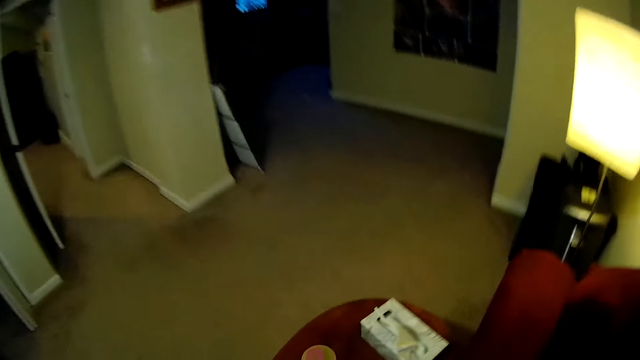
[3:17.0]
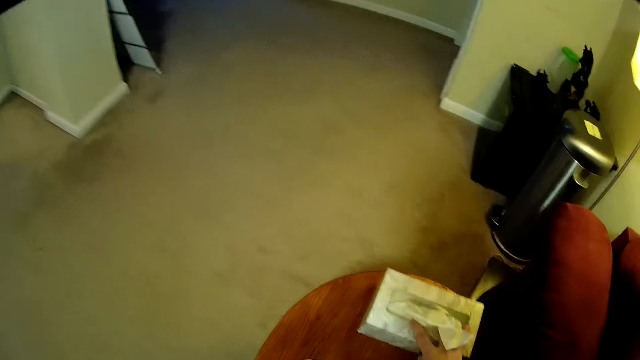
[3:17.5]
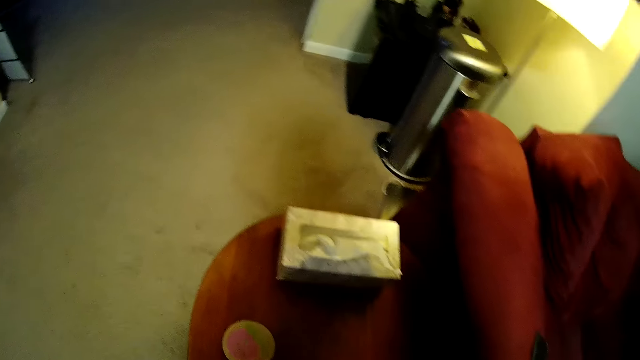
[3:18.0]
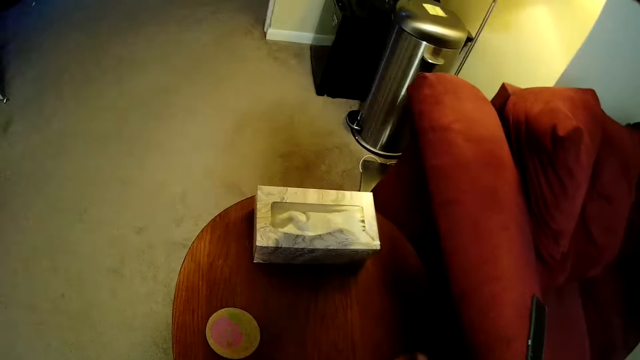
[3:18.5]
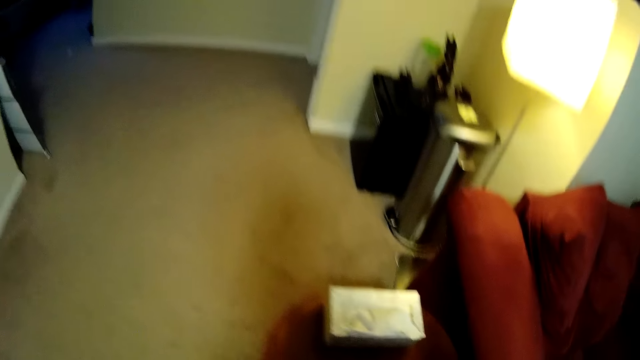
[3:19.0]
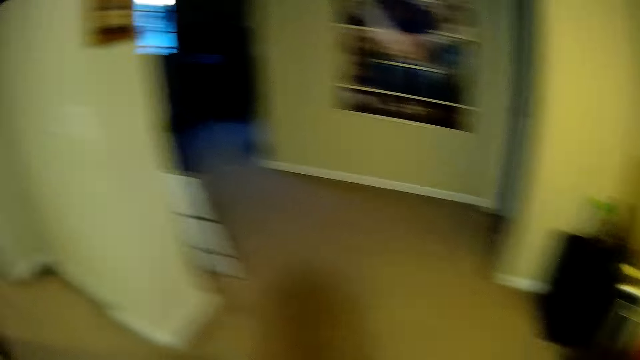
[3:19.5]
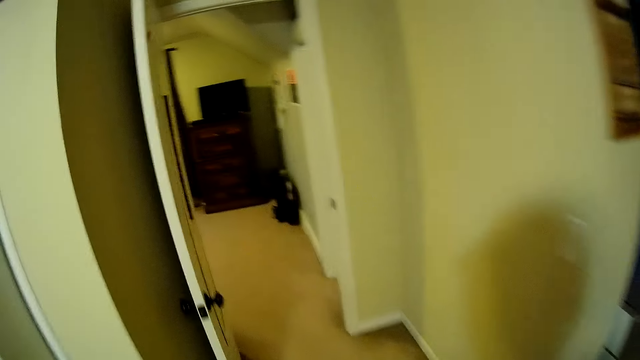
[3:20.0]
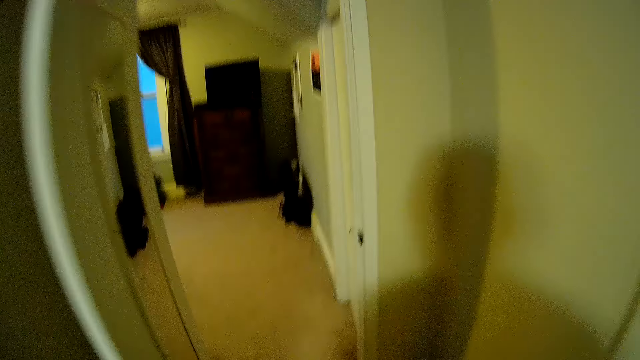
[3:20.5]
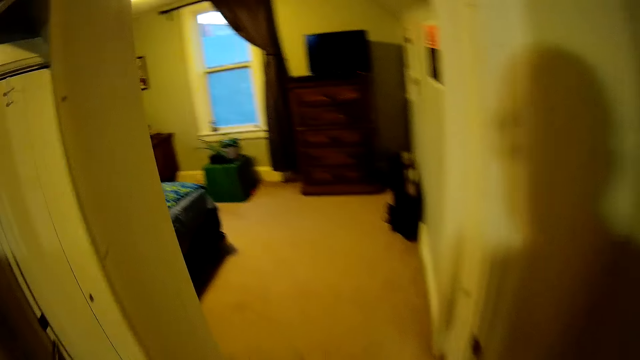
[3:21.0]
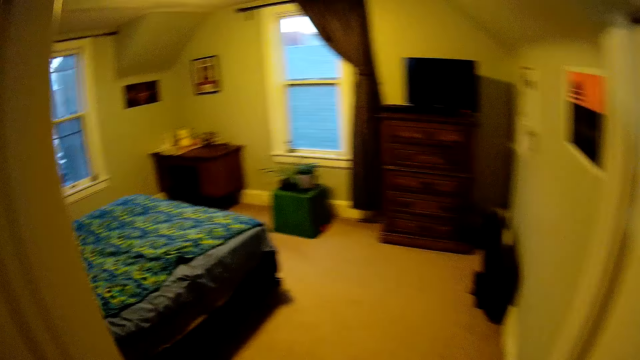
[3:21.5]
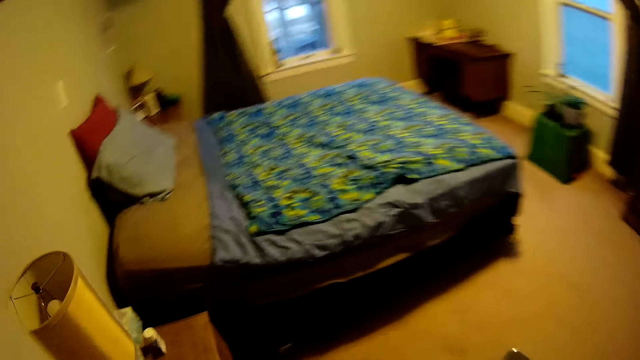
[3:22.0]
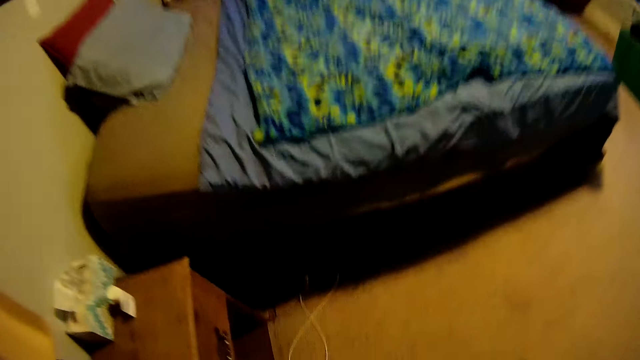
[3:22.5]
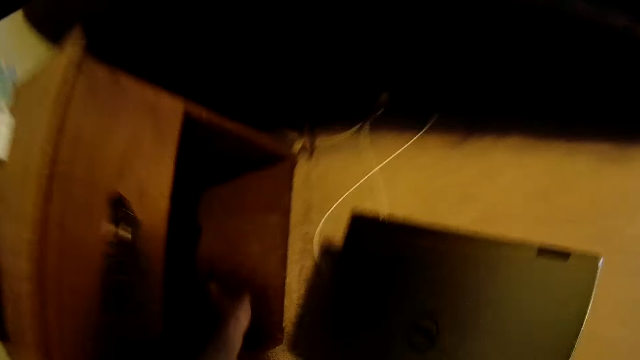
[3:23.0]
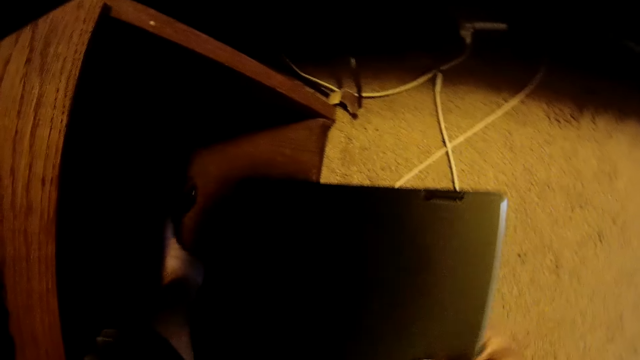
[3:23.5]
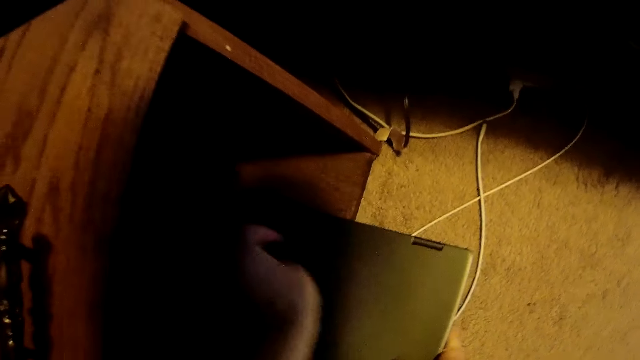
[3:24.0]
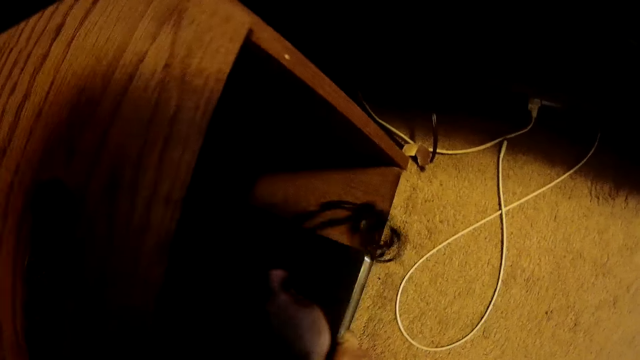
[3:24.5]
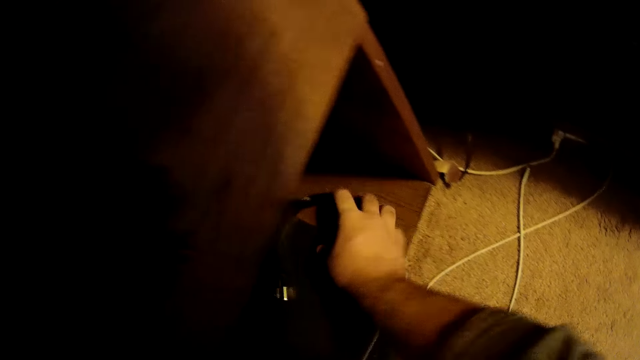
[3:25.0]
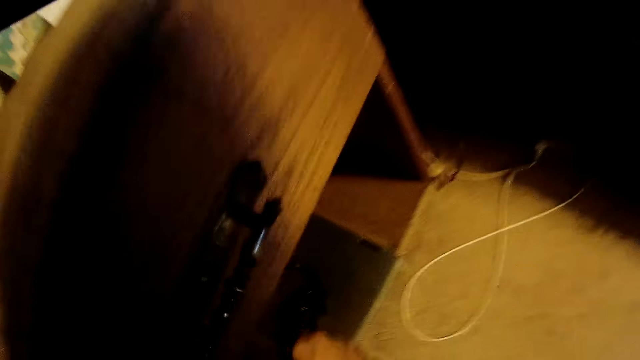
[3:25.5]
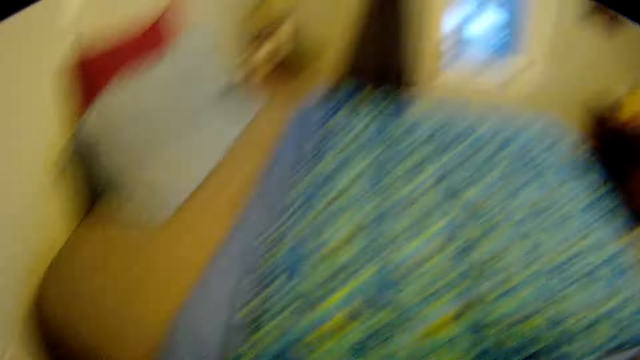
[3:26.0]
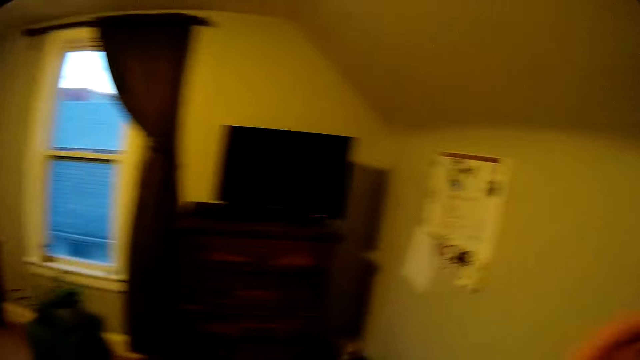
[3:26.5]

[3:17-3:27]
The camera wearer takes a hand wipe. They move a hand tissue box. They walk into the bedroom. They put a laptop and charger in the nightstand.

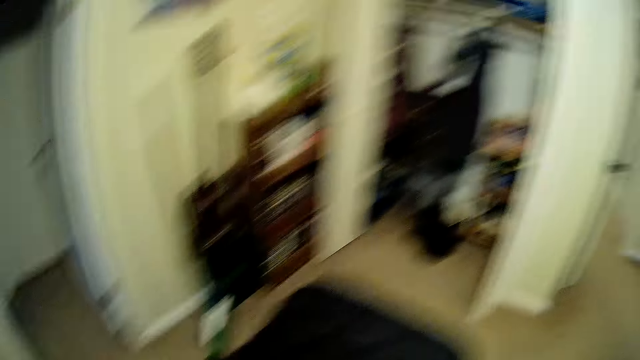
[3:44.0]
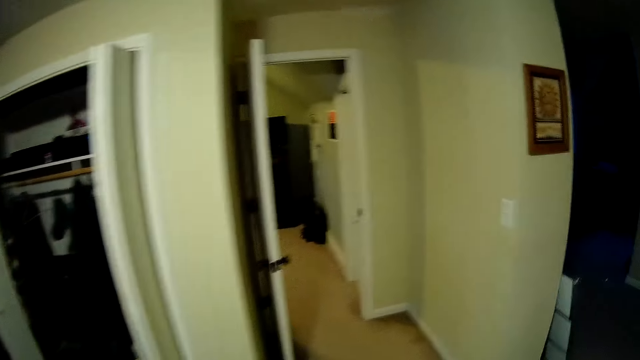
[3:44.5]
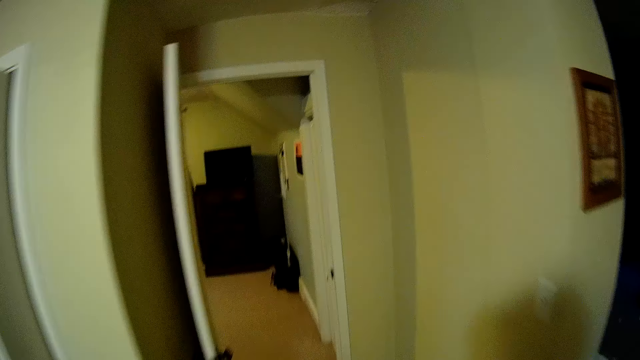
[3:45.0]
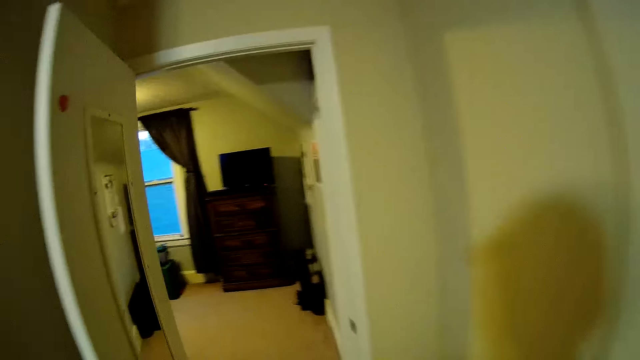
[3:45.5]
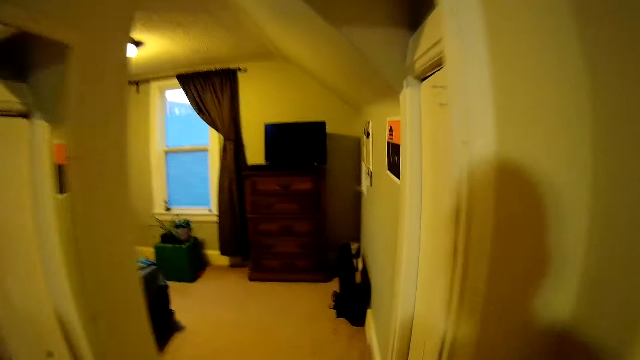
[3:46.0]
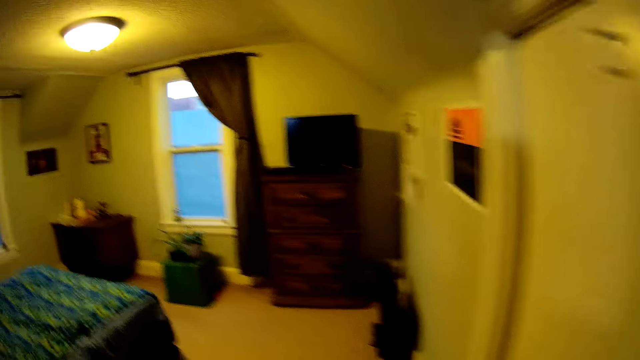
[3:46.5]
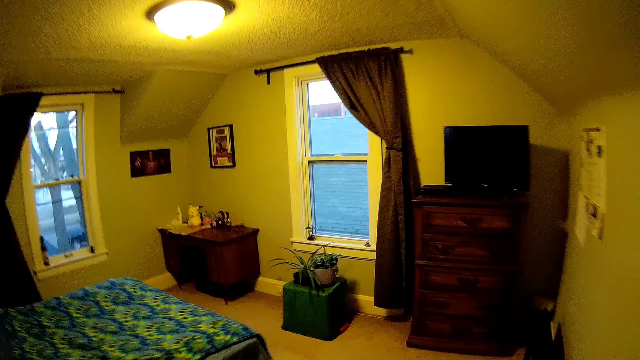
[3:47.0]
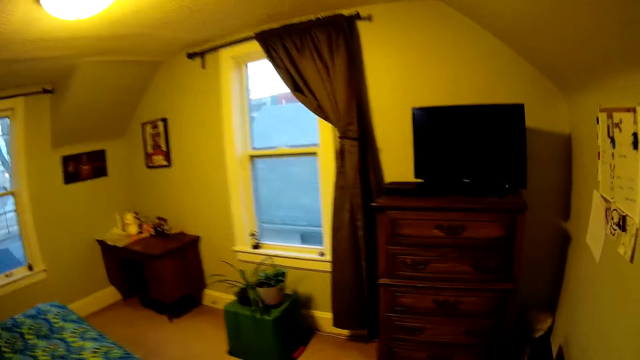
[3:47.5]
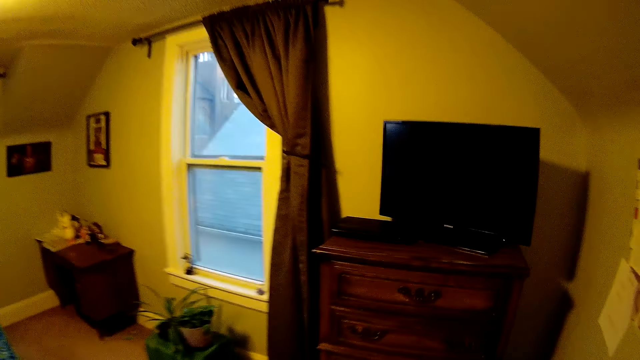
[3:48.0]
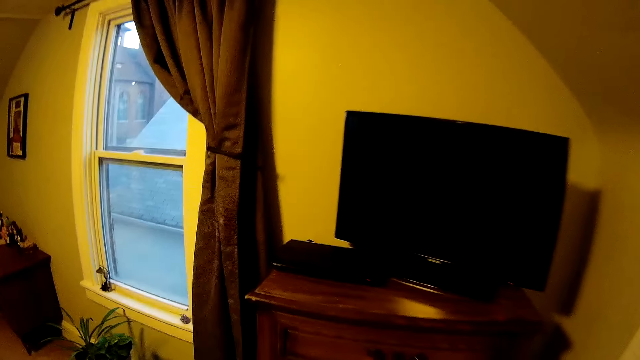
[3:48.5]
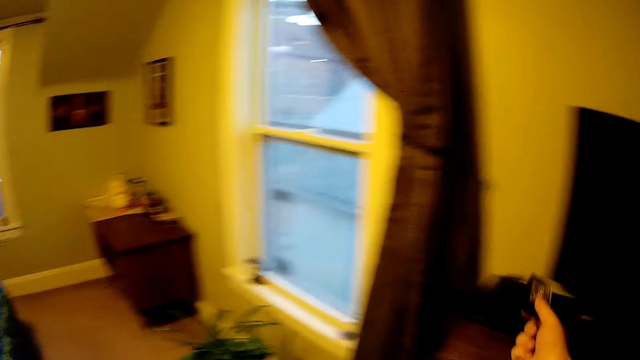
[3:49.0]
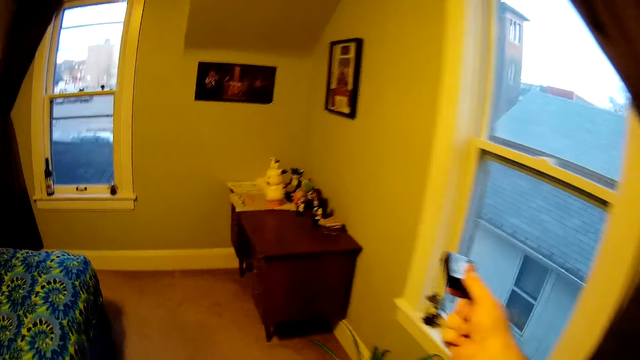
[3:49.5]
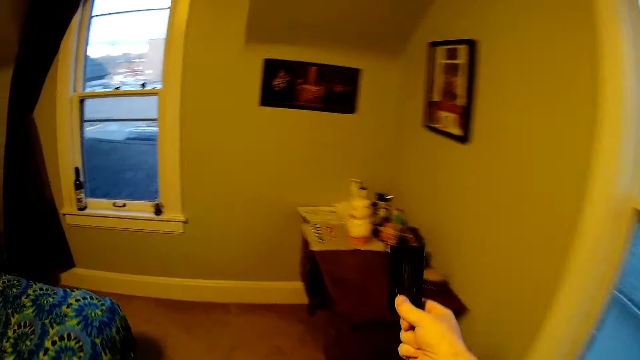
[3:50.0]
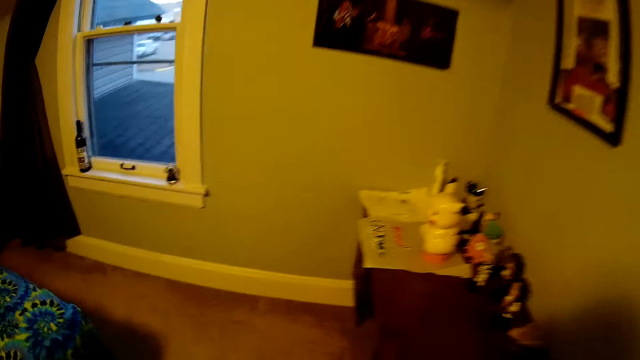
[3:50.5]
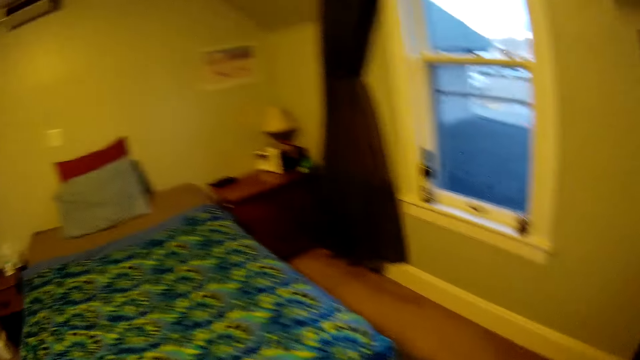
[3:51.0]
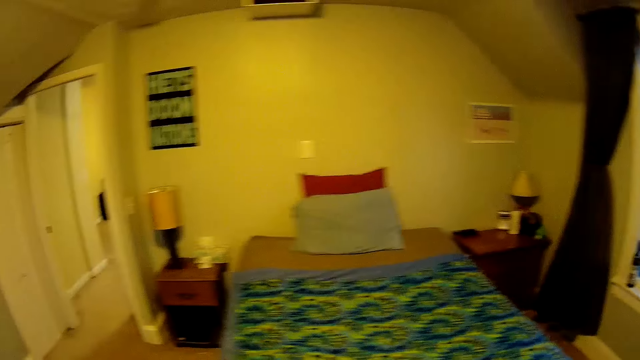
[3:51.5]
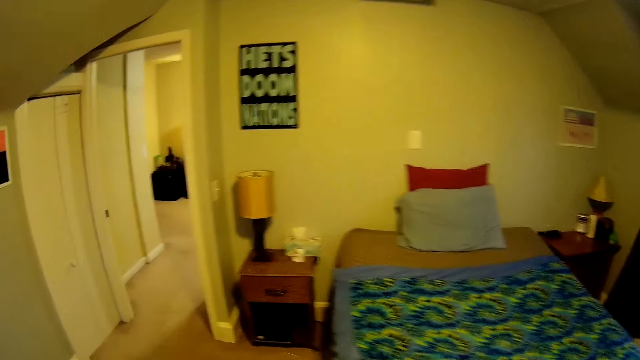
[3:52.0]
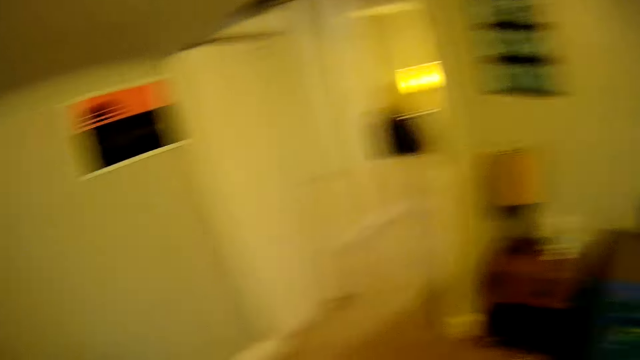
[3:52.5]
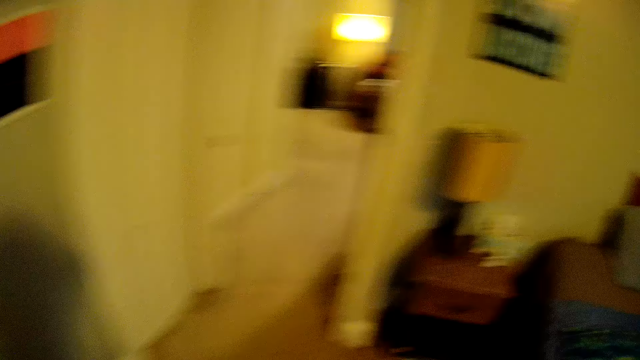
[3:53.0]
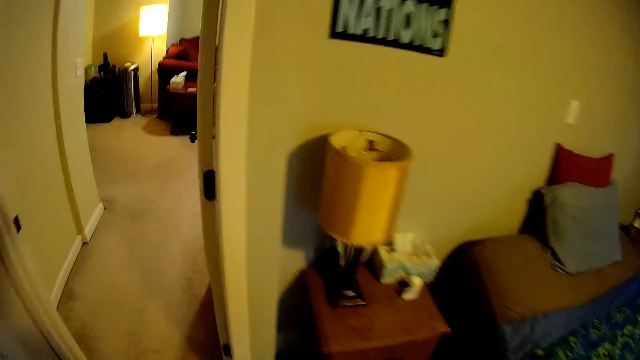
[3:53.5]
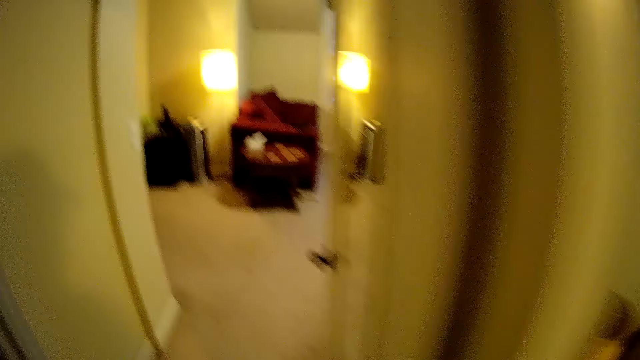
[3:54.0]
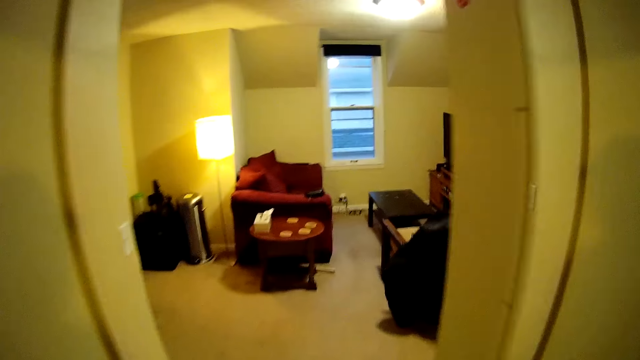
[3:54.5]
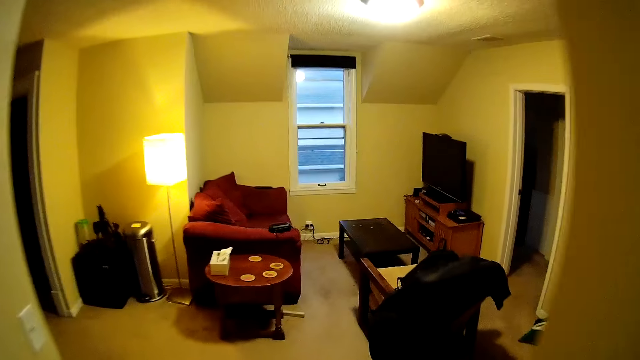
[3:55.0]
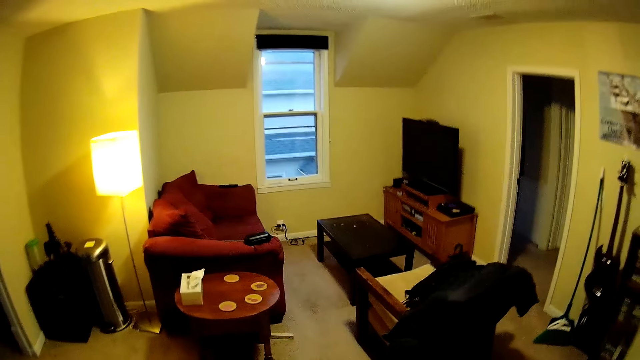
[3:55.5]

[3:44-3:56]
The camera wearer picks up a gadget on the table. They walk into the bedroom. They look at the gadget. They throw something down. They put the gadget on the table.
